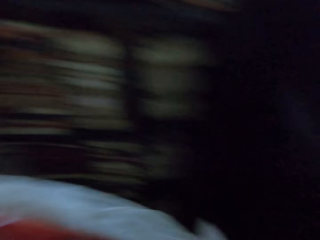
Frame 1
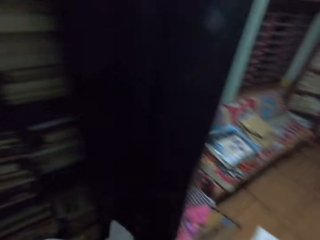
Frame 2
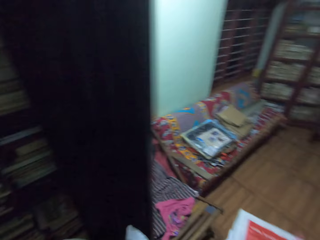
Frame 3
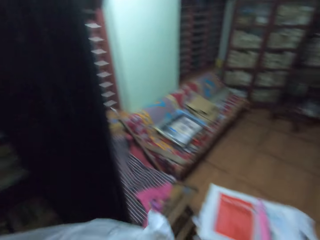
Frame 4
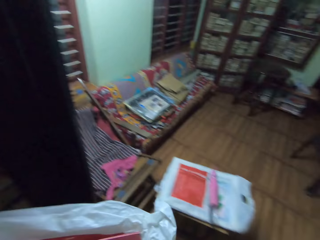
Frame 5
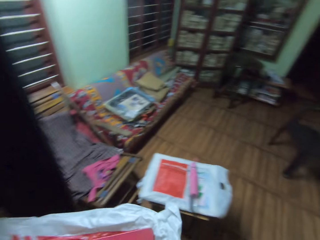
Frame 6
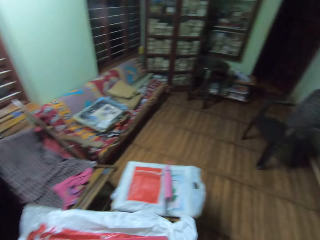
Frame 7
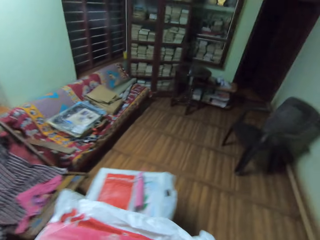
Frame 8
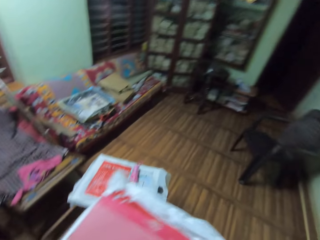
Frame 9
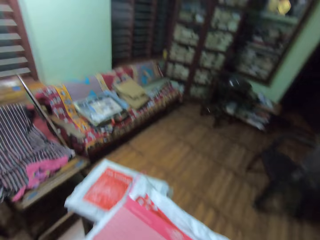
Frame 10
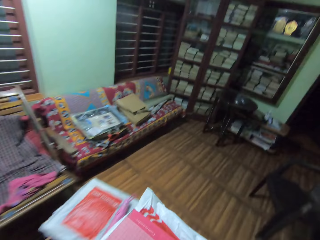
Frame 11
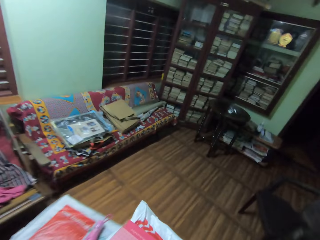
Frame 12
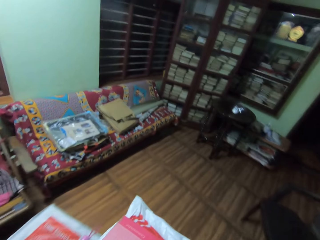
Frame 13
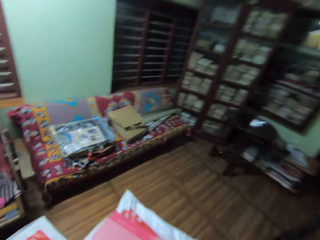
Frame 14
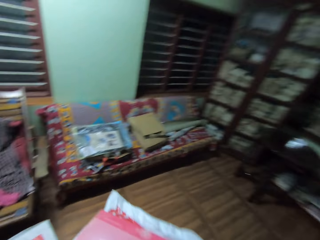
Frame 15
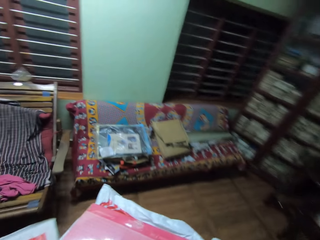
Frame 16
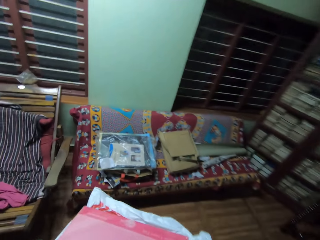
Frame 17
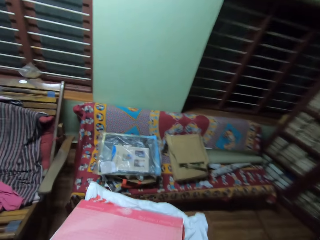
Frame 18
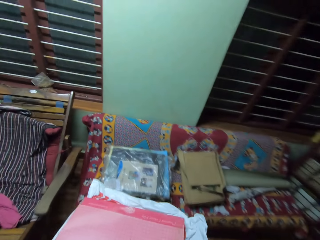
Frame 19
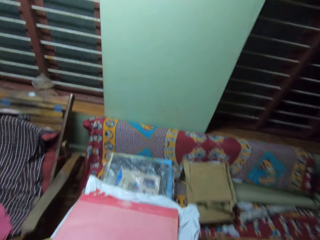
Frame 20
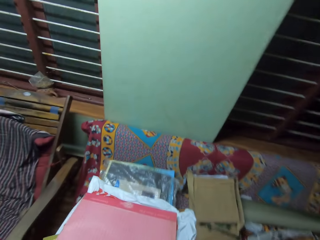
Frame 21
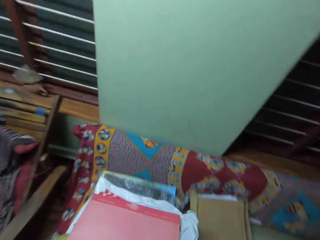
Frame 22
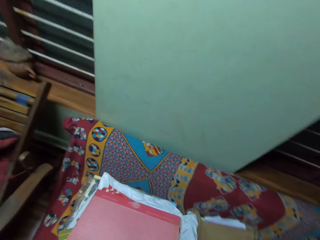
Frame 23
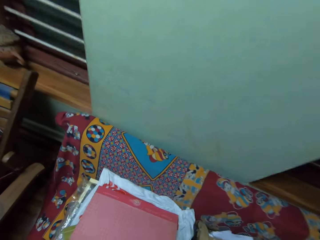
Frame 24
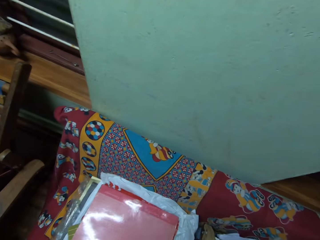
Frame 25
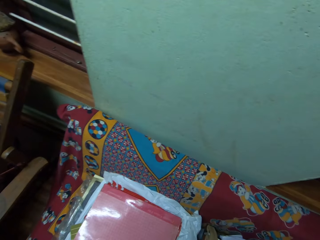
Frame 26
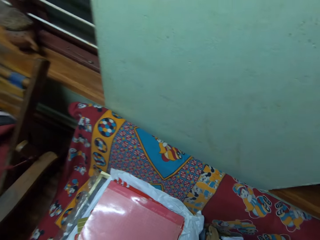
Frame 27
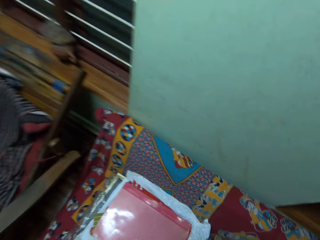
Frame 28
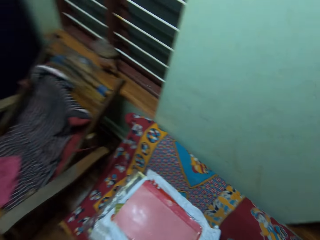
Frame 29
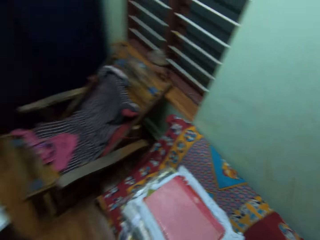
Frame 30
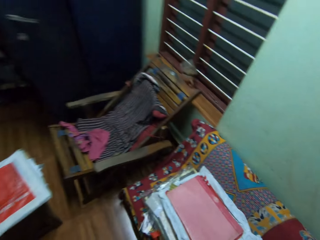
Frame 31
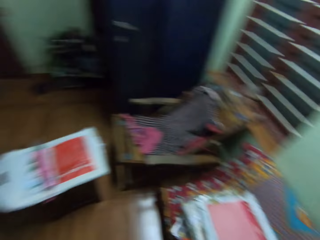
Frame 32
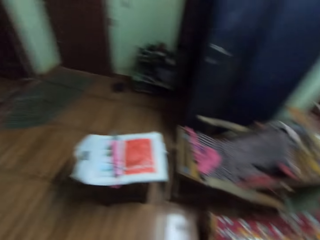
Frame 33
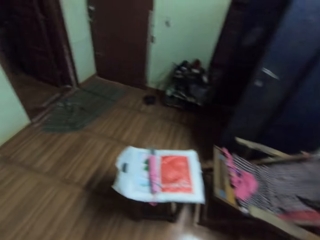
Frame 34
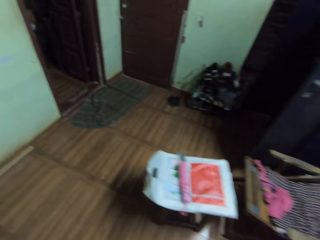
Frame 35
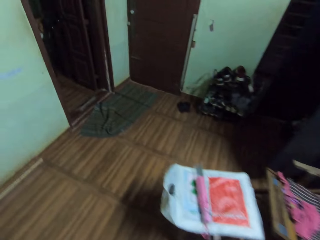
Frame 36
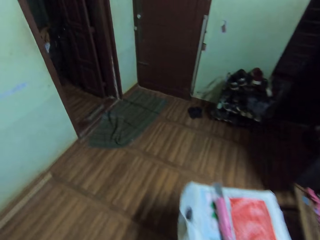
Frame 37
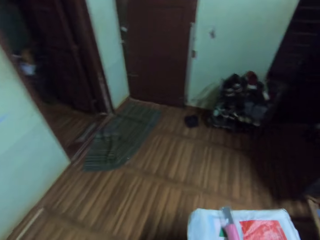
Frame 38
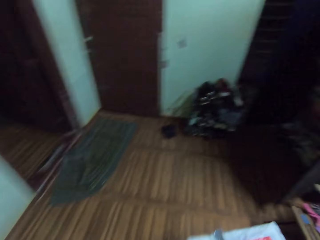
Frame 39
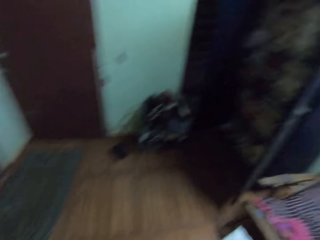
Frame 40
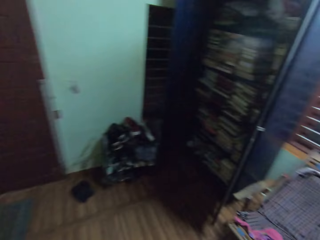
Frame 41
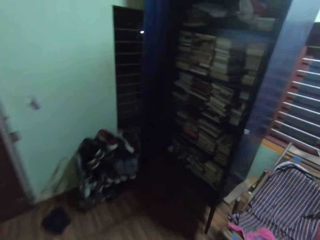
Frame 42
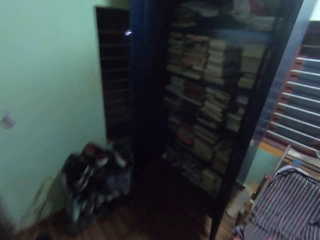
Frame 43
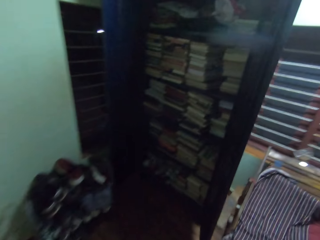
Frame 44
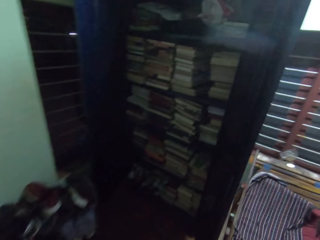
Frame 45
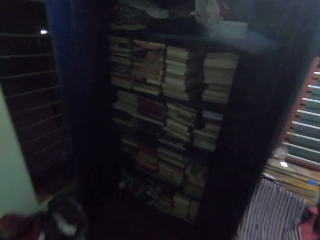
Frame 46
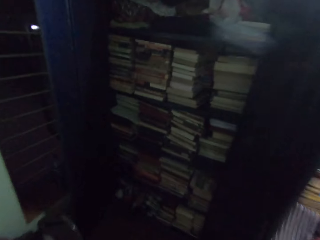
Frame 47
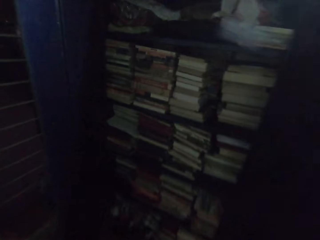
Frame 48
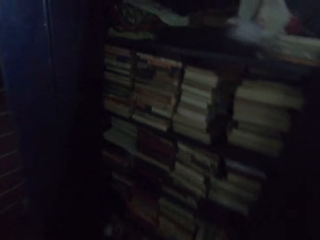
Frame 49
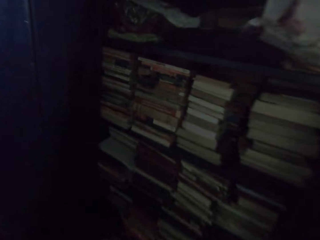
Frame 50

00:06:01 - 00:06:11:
The camera wearer walks. They carry a nylon bag and the book around in the room. They drop the nylon bag and the book on a seat. They walk around in the room.

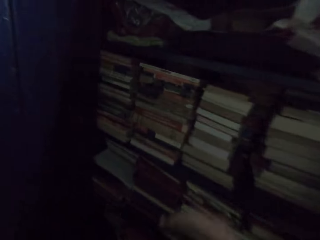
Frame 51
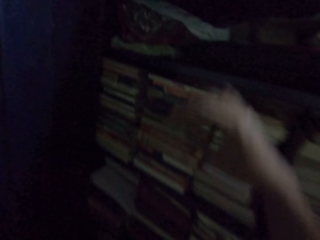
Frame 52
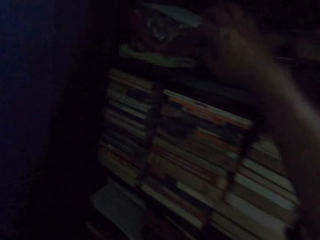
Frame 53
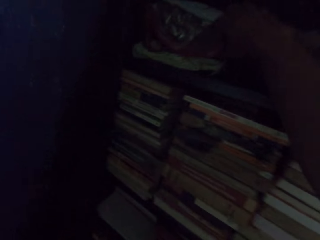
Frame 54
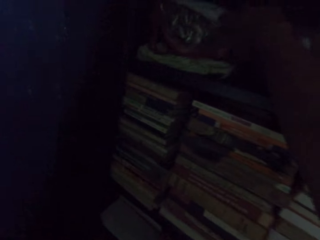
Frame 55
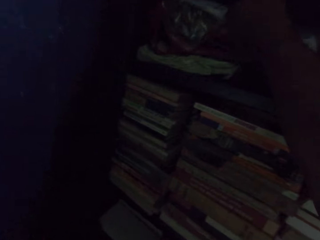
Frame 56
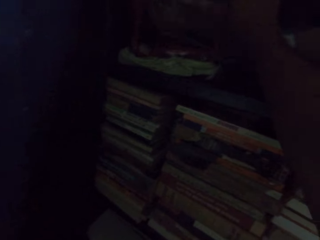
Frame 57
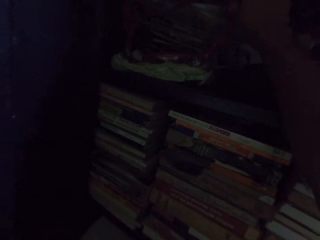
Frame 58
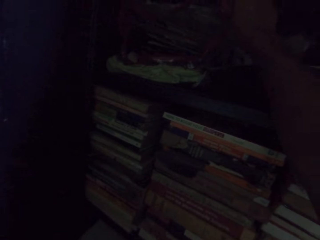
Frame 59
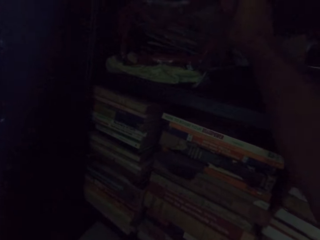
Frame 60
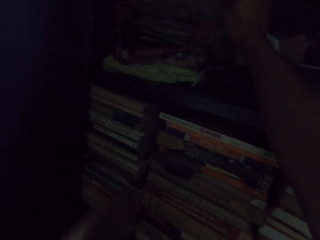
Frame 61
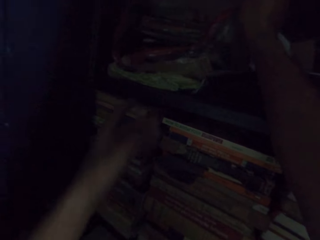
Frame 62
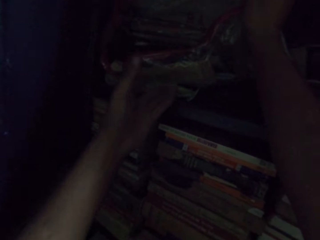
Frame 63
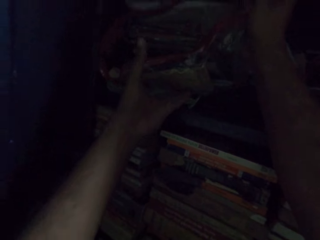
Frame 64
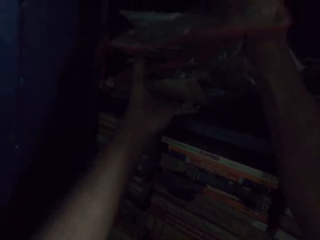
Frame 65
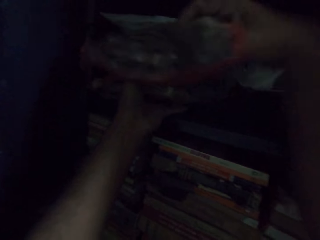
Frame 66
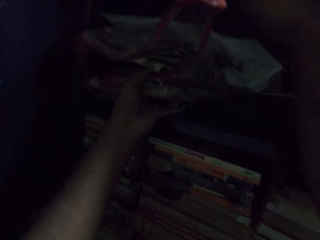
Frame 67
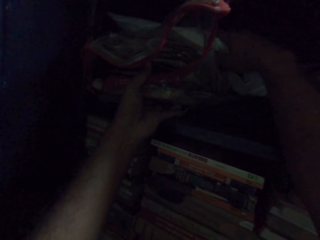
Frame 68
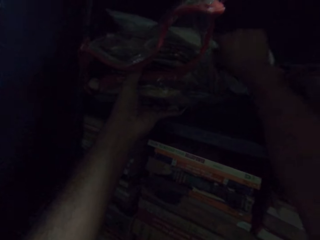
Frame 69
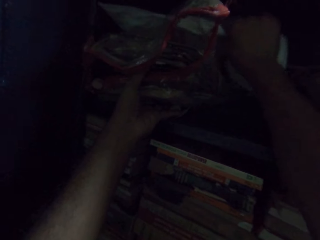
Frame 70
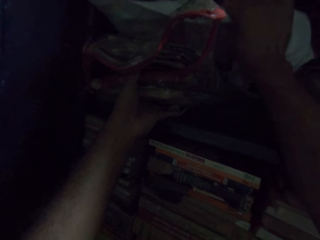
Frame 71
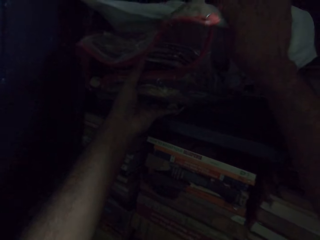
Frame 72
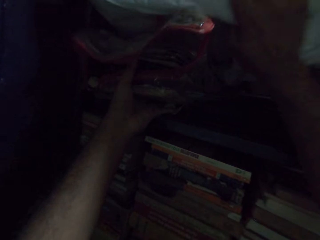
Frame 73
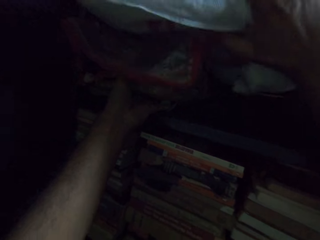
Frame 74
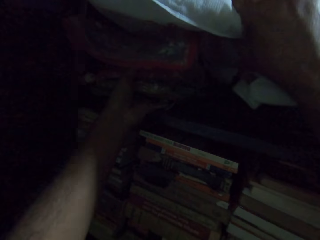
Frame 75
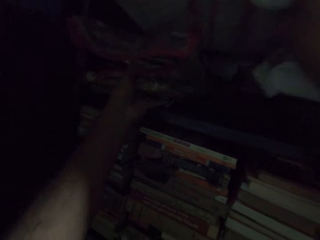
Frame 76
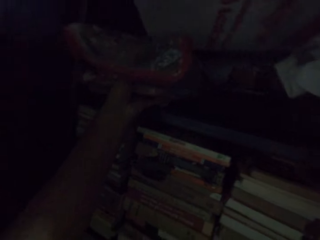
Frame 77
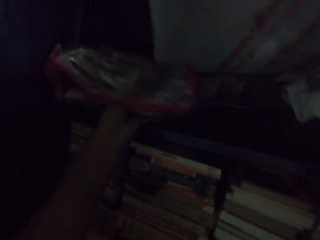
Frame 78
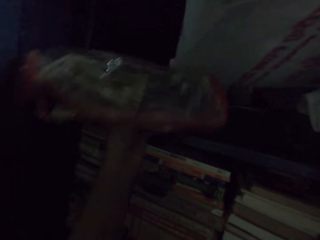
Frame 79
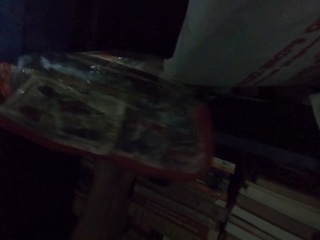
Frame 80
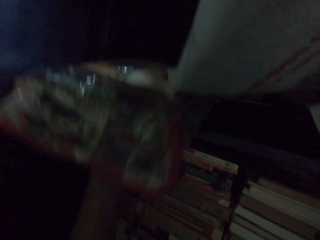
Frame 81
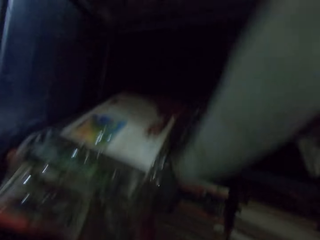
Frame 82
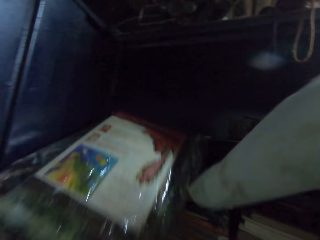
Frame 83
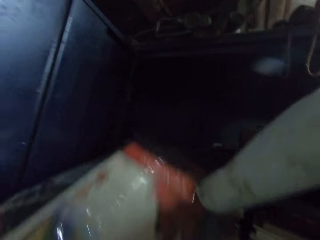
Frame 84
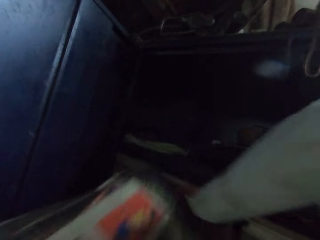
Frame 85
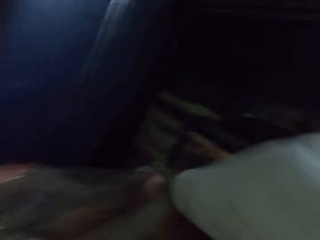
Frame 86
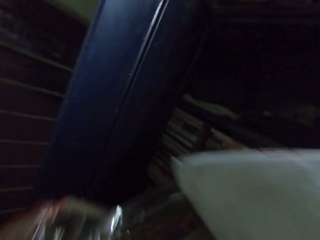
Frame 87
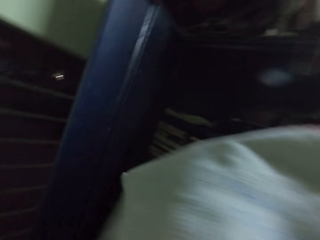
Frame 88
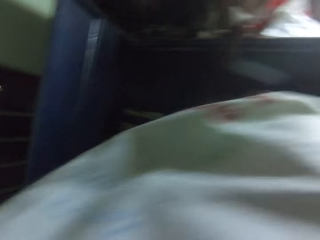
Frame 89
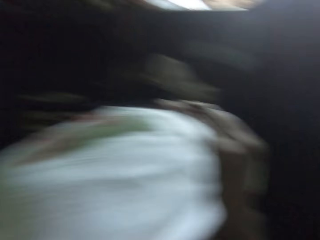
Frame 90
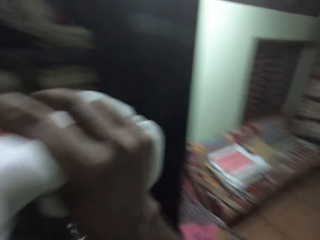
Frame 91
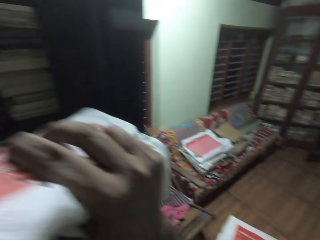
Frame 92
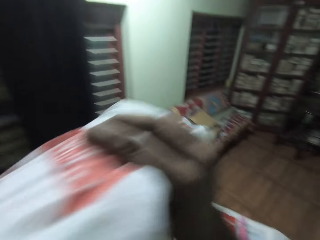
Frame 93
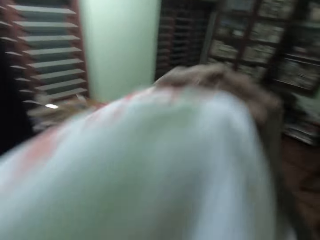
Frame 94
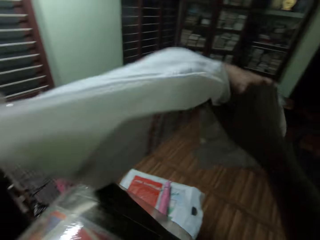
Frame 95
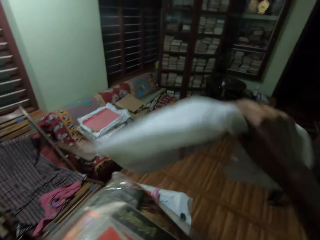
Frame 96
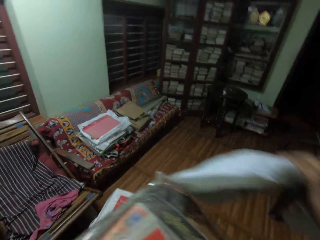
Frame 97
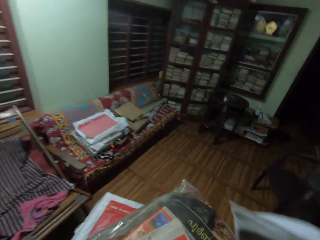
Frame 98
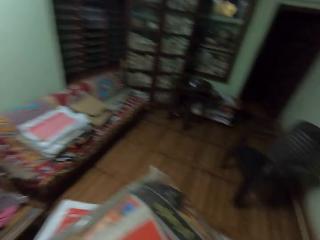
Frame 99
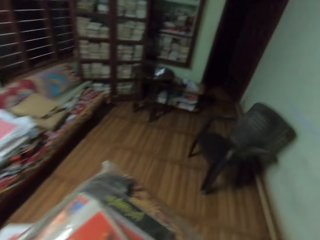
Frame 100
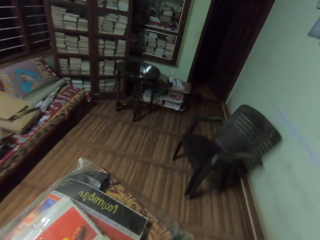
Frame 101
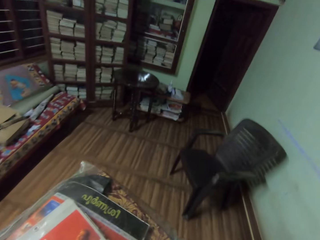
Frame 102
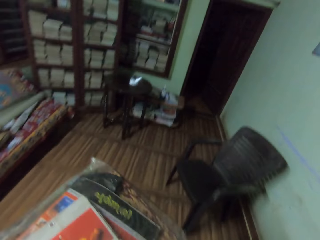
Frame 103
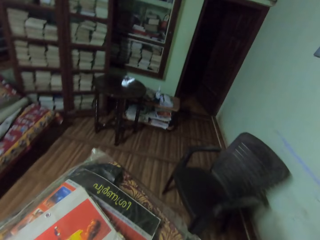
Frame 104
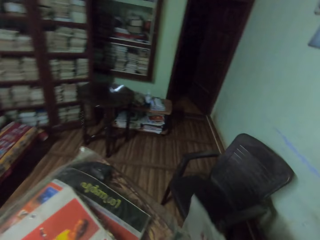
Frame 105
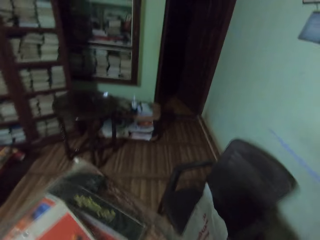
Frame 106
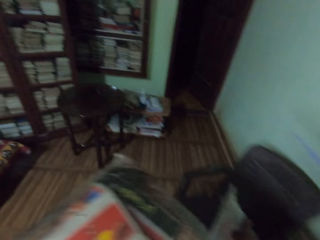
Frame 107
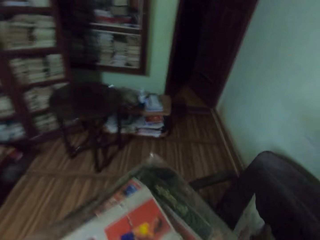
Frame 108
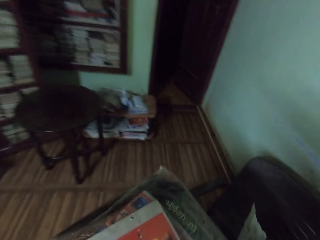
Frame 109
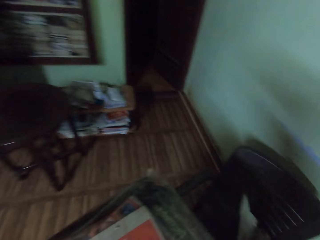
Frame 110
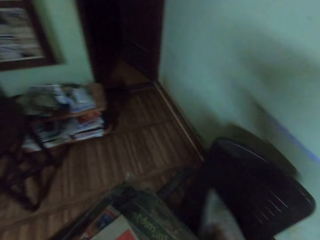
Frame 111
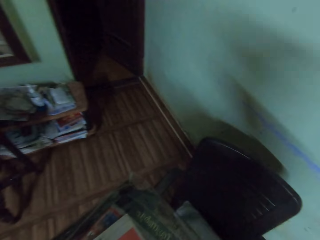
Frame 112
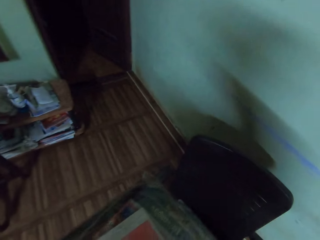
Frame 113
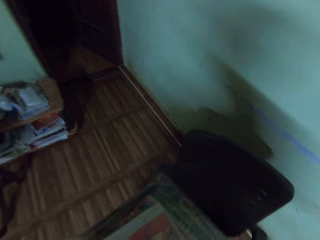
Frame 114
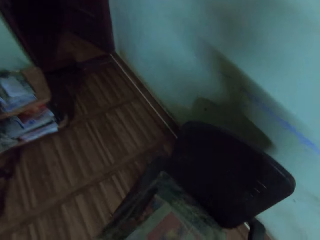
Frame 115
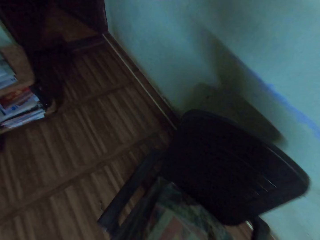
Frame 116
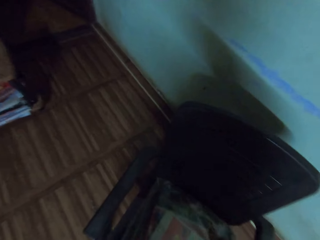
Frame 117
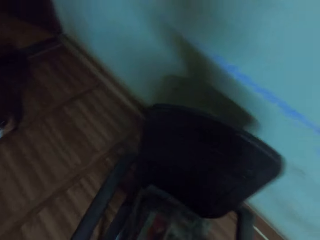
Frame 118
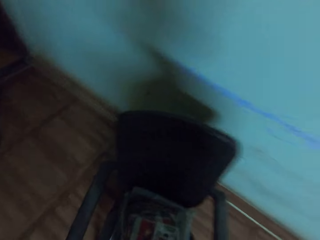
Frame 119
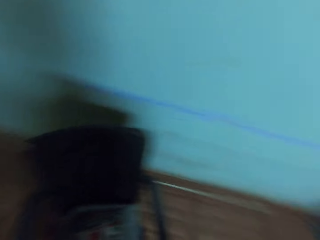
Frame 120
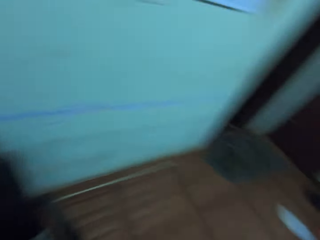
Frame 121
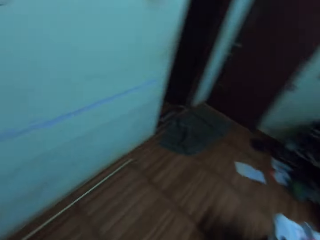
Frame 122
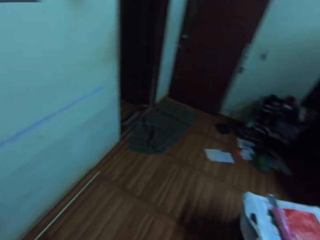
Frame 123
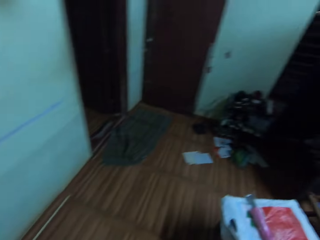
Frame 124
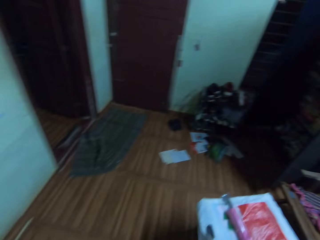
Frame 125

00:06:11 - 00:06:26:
The camera wearer adjusts nylon bags on a book cabinet. They take a polythene and plastic bag from the shelf. They carry the nylon bags around in the room. They put the polythene and plastic bag on a plastic chair. They put a nylon bag on the chair again.
